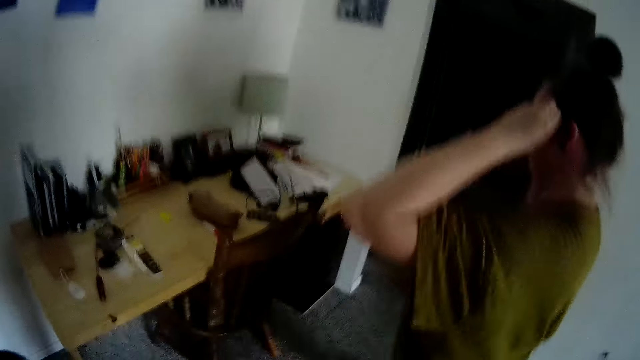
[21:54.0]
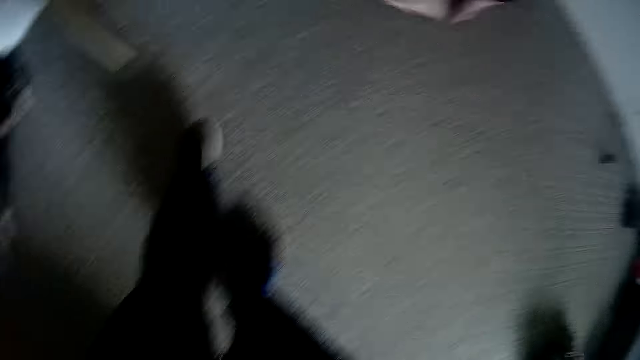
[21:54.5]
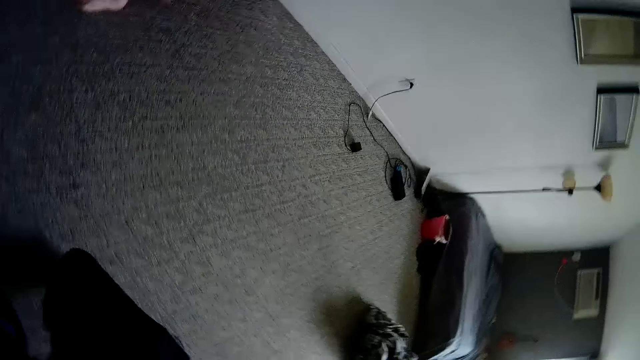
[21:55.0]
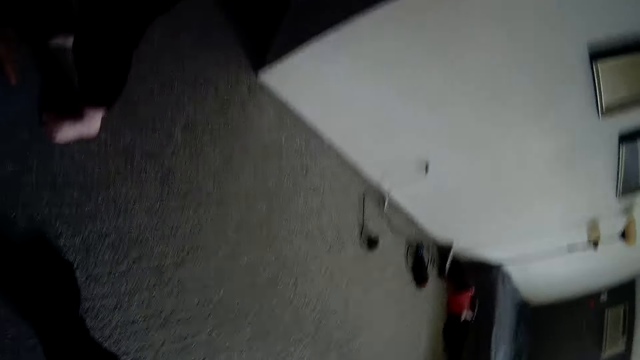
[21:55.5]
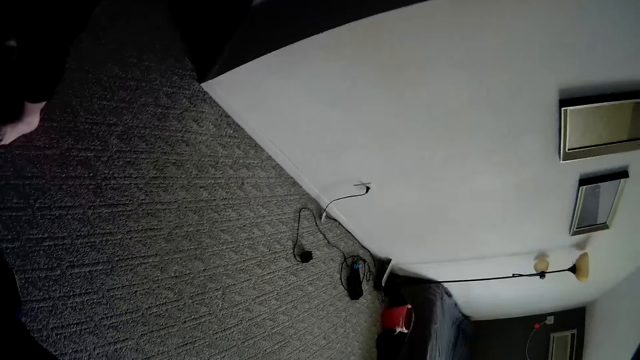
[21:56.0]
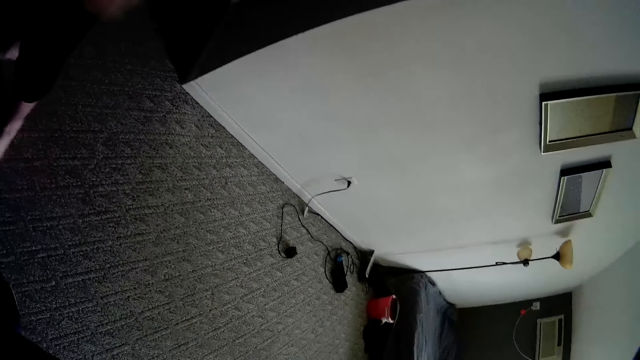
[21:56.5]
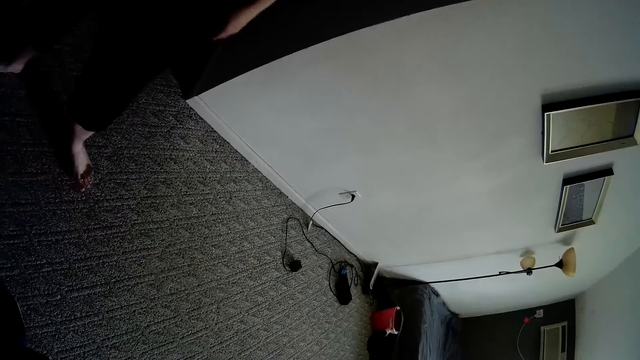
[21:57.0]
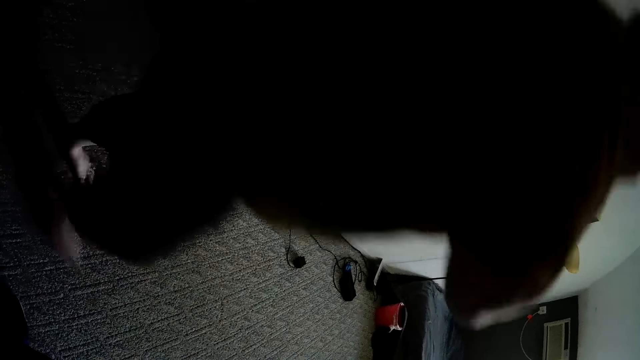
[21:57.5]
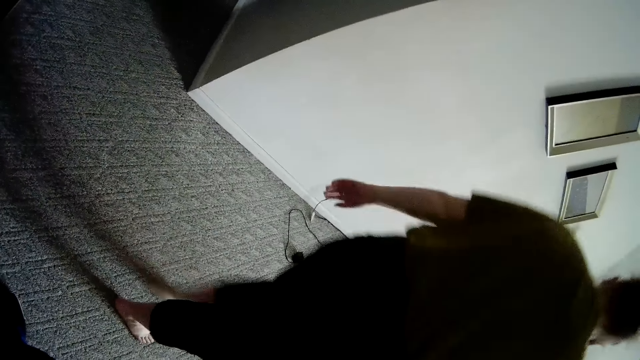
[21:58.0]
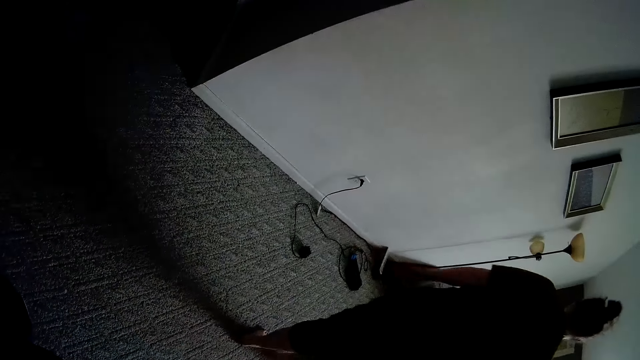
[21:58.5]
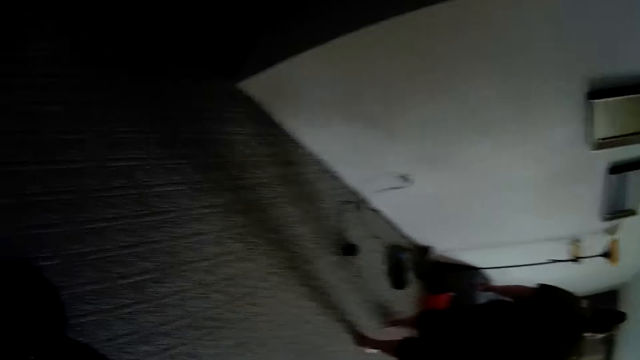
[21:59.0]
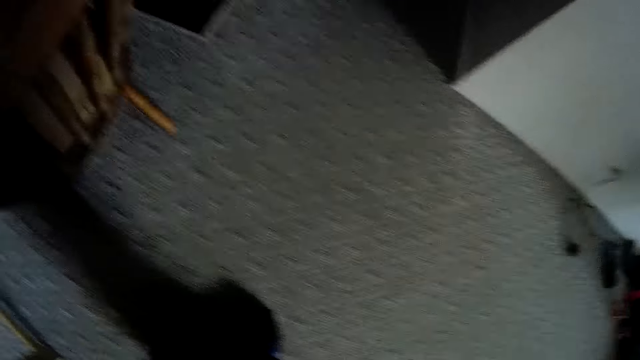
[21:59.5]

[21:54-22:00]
The camera wearer looks at a woman. They stare at the floor.
